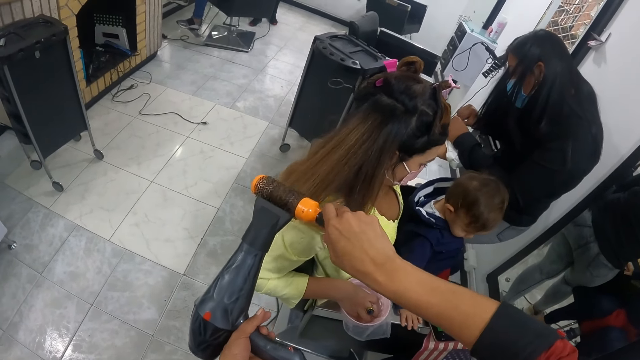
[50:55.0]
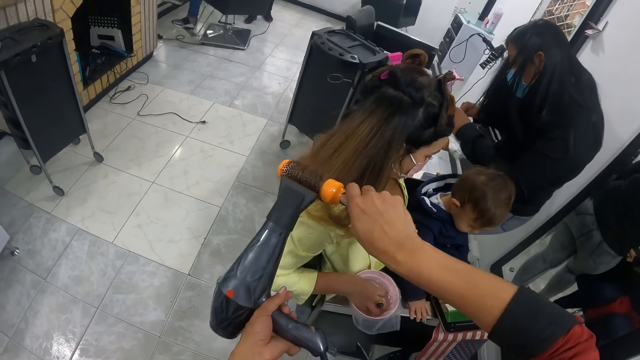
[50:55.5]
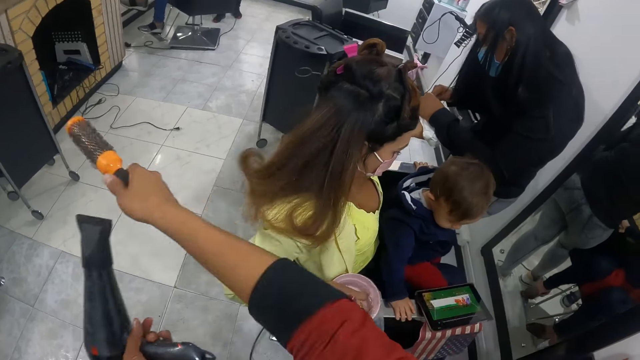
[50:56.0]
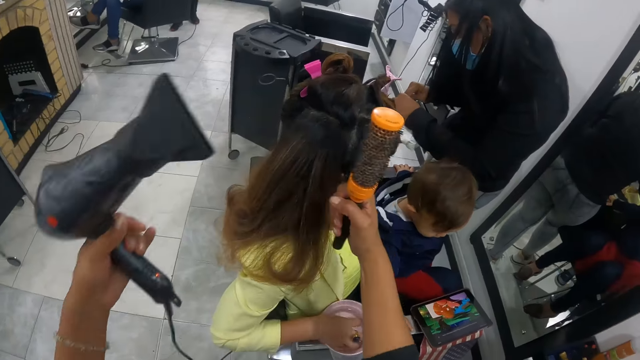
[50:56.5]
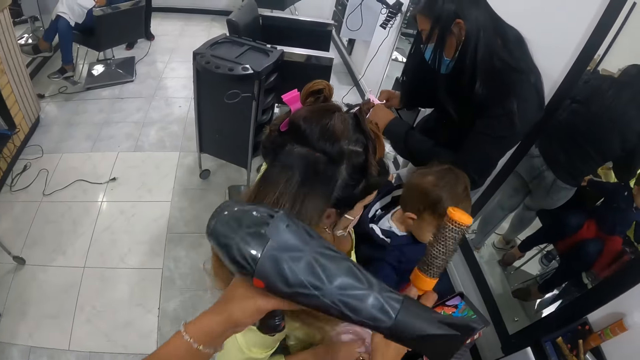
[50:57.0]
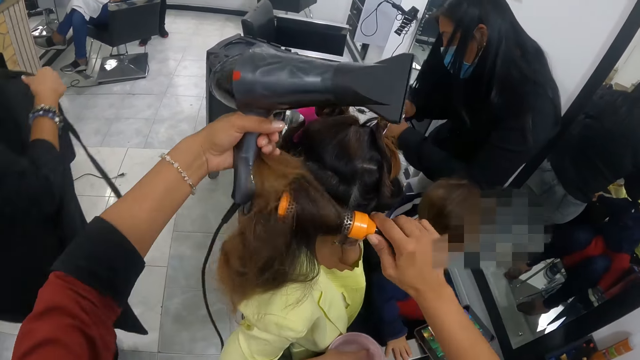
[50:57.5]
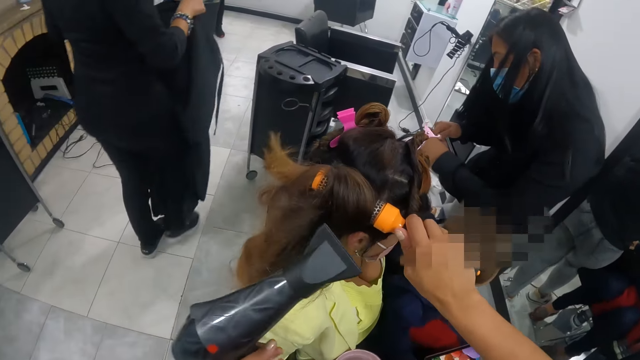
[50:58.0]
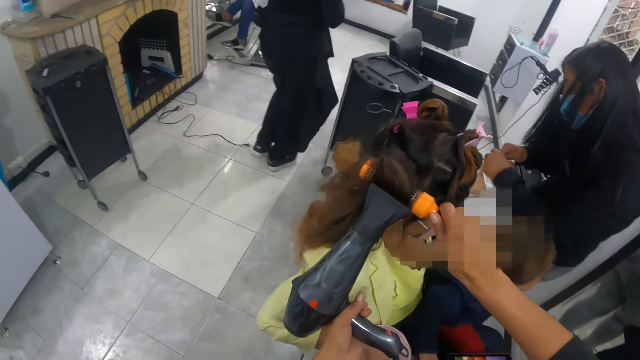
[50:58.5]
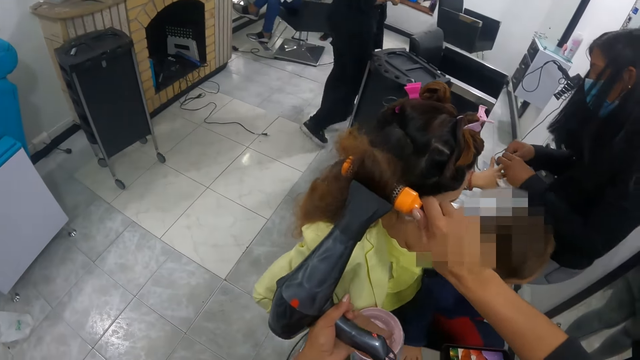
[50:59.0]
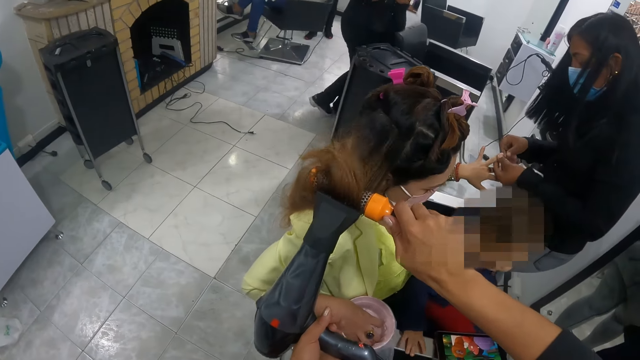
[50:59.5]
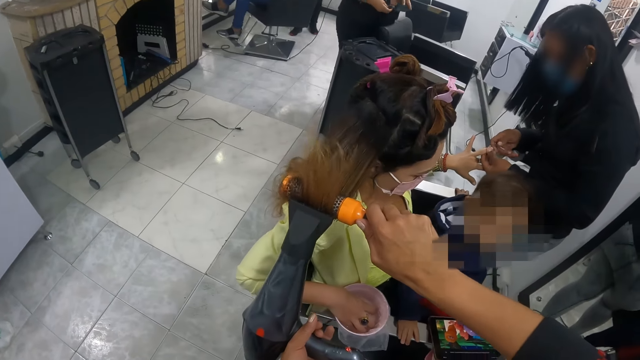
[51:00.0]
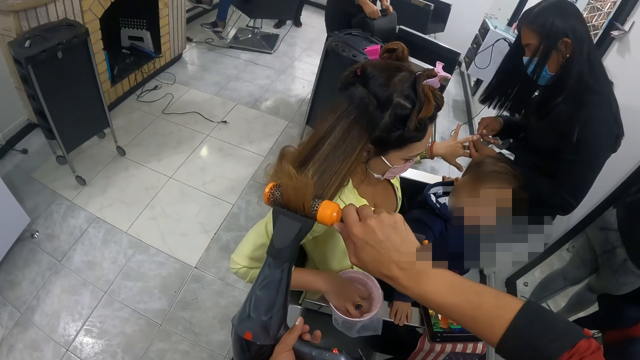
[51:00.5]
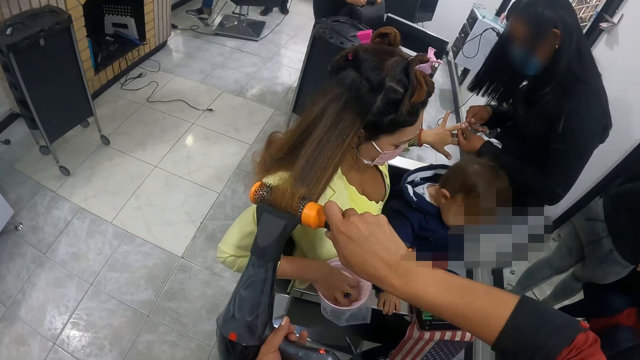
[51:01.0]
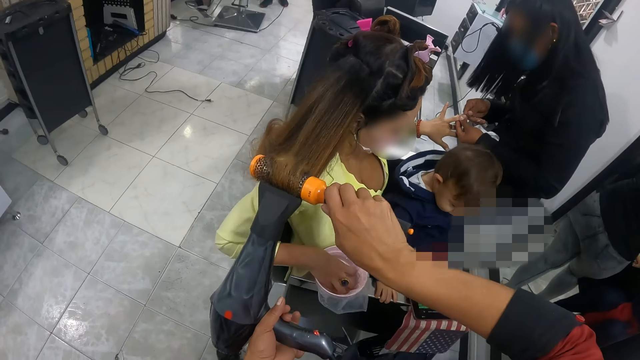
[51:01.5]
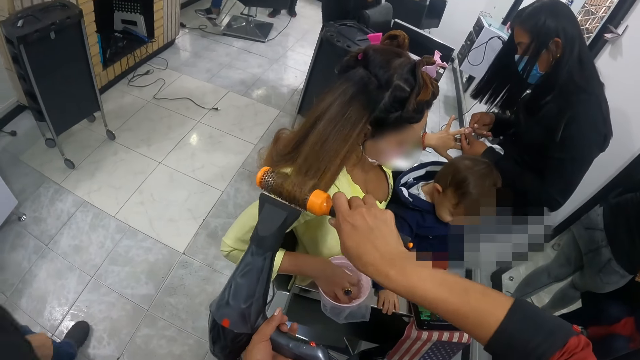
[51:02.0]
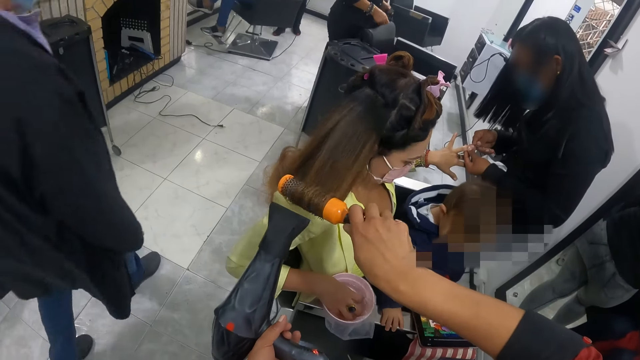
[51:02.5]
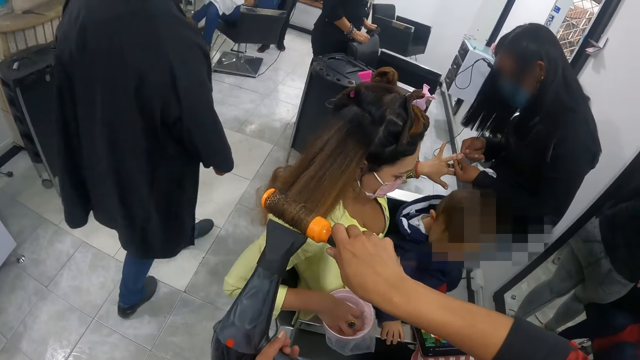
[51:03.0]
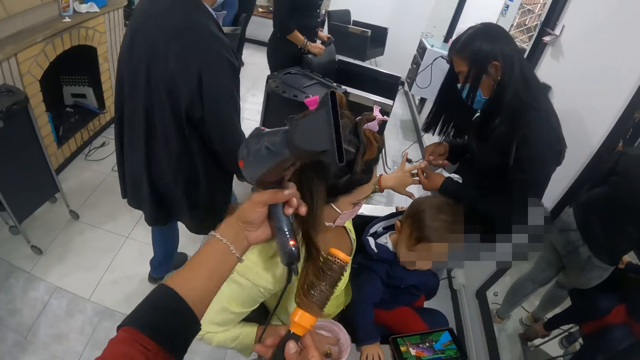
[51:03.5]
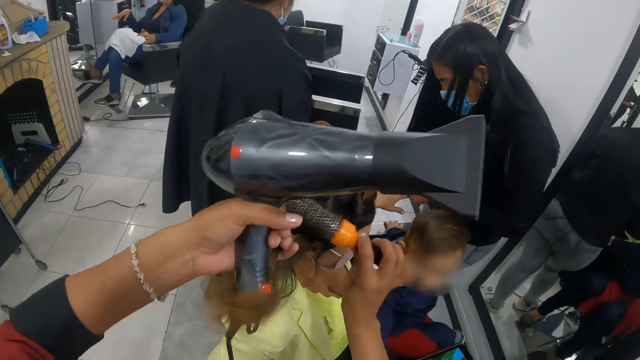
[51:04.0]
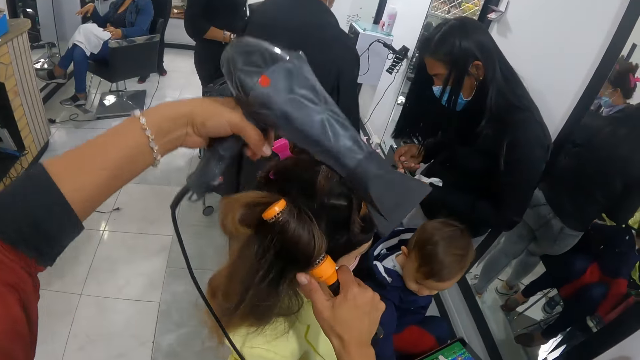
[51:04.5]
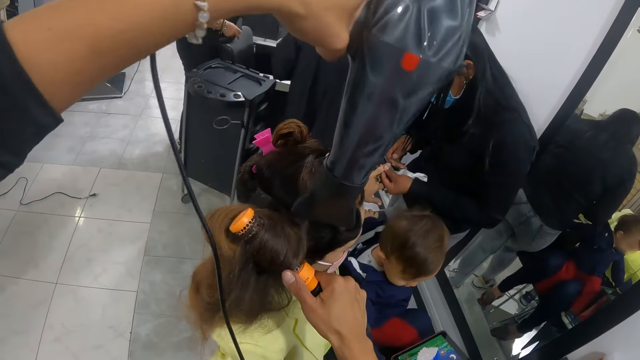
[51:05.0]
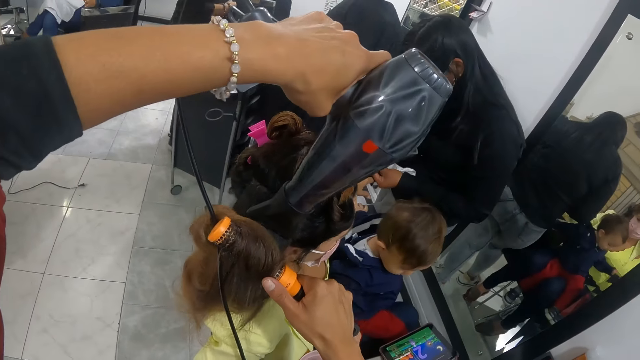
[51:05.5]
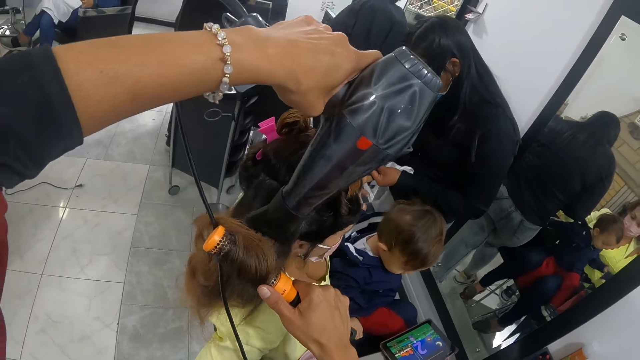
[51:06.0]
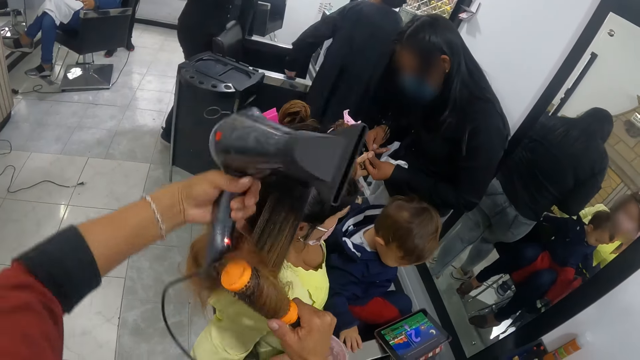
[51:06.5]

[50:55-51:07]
The camera wearer carries the woman's hair with both hands. She puts the hair on the blow brush with her left hand. She dries the woman's hair with the blow dryer in her left hand. She rolls the hair into the blow brush in her right hand. She holds the woman's hair with her left pinky finger. She puts the hair on the blow brush with her left hand. A person makes the woman's nails. The camera wearer dries the woman's hair with the blow dryer in her left hand.

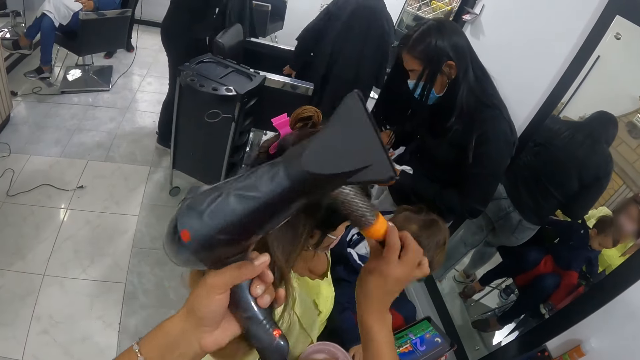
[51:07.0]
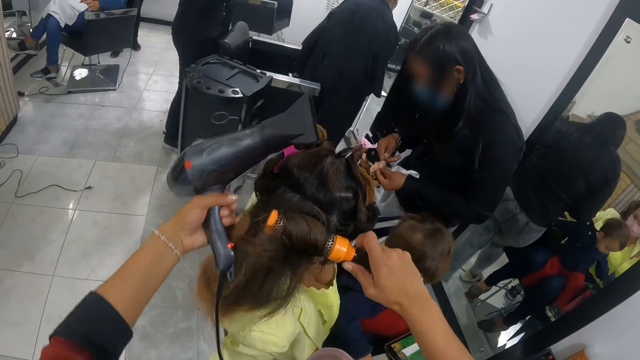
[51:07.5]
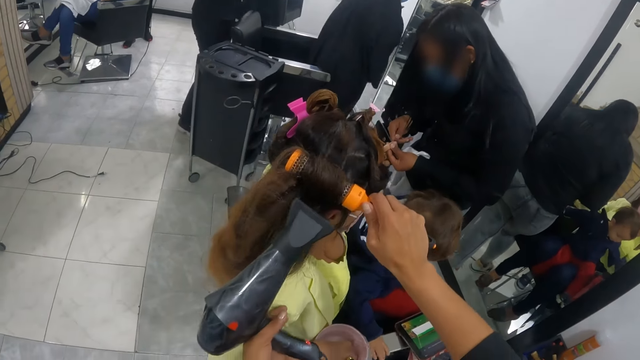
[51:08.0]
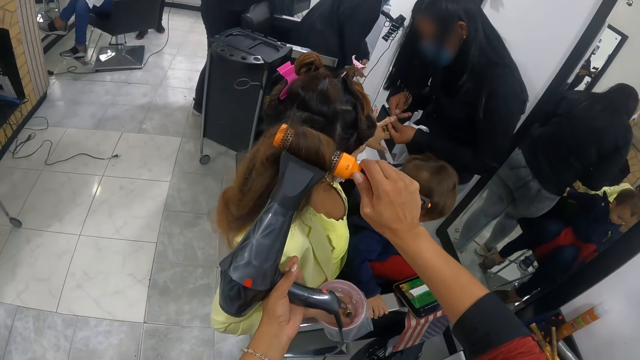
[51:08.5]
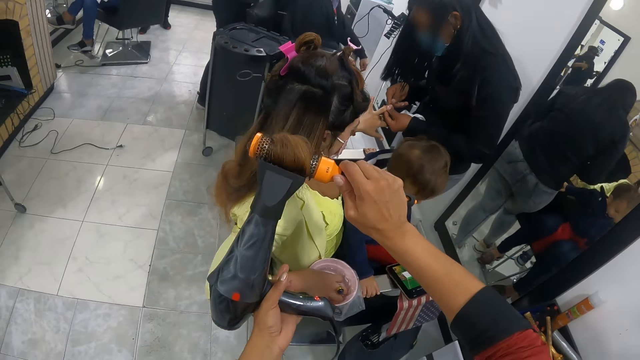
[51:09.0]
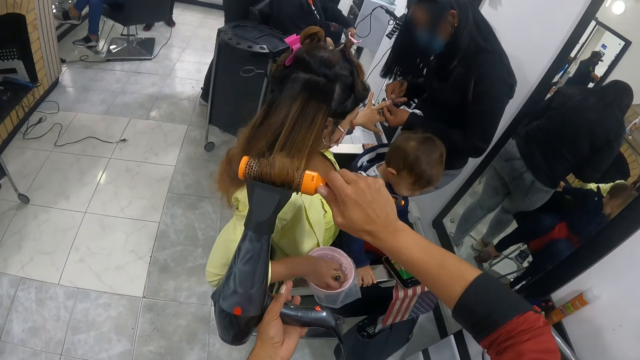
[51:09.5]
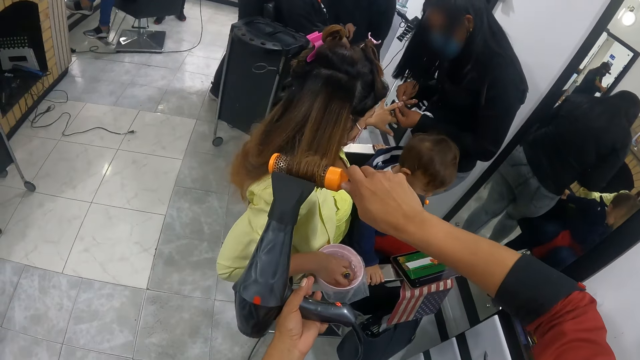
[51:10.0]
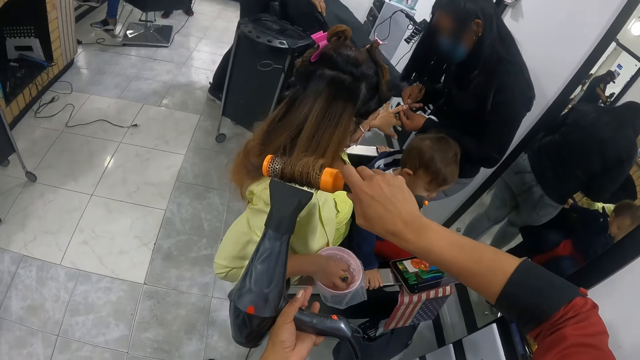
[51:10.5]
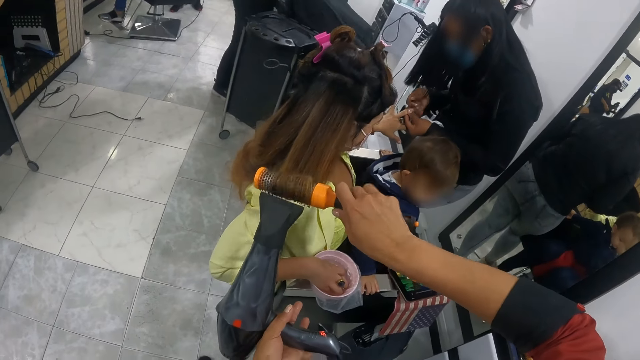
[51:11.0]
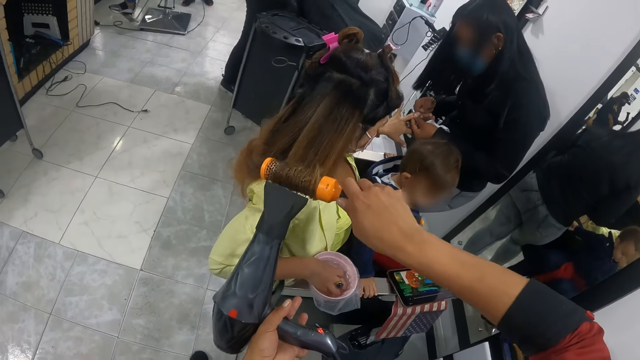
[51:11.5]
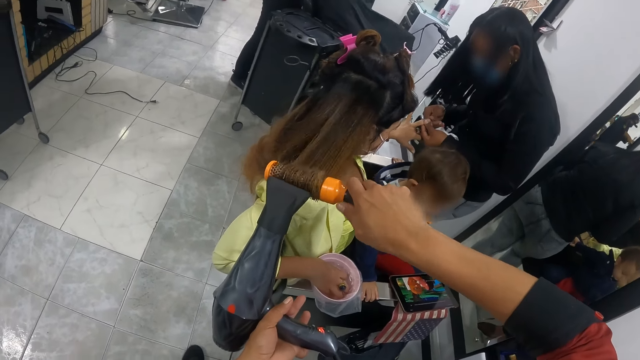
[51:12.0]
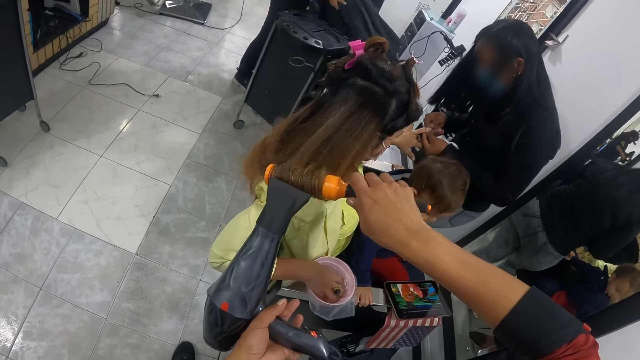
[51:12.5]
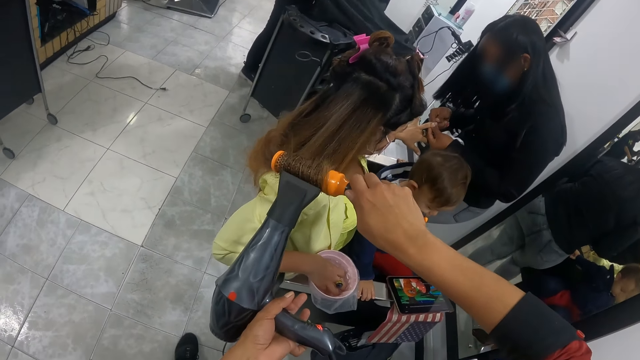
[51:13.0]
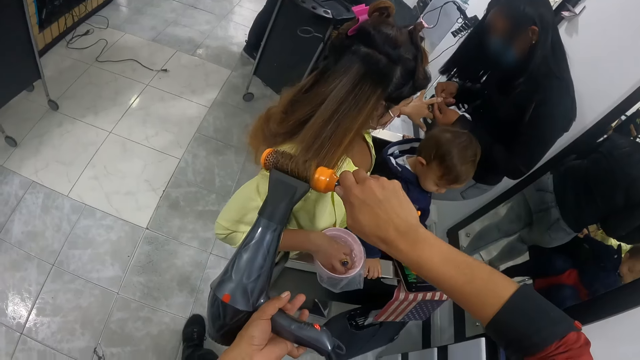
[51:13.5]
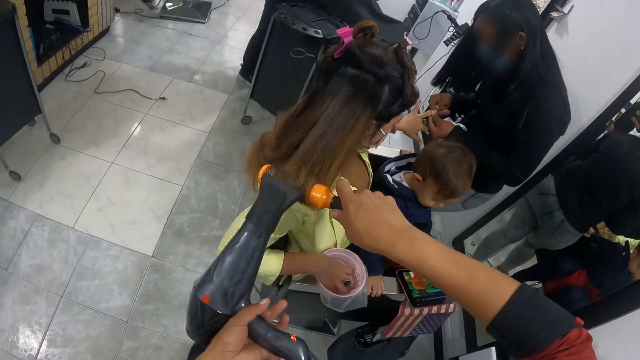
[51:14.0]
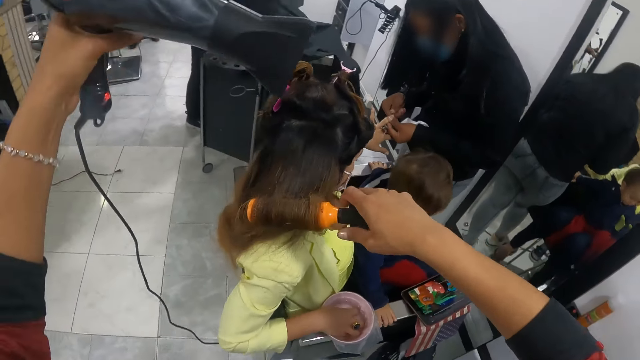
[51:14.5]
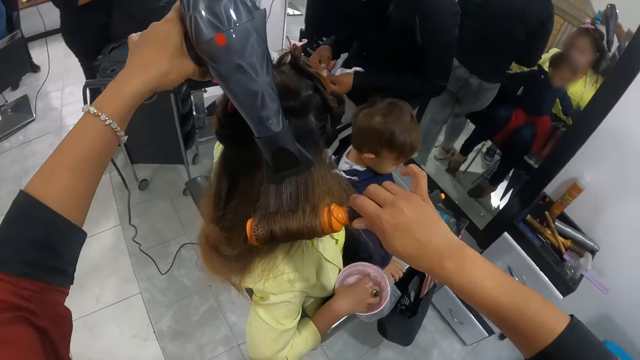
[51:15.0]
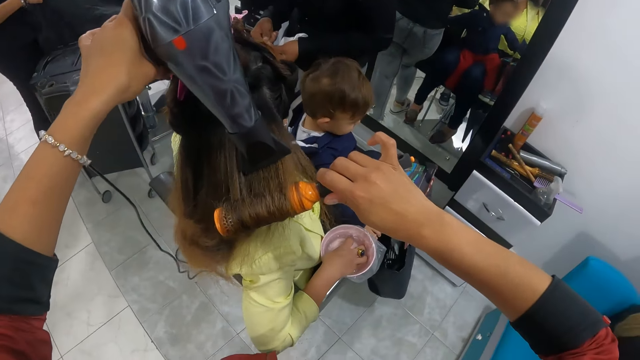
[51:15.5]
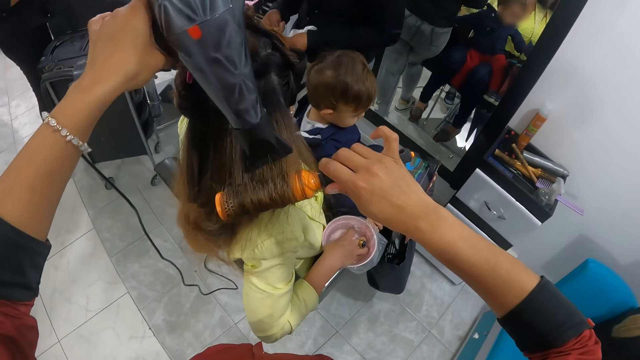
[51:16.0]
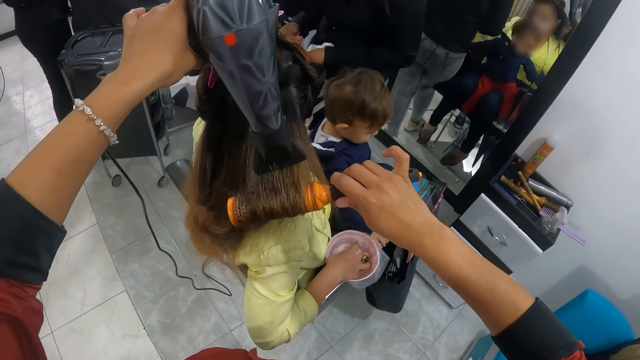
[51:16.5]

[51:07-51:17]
The camera wearer holds the woman's hair with her left pinky finger. She puts the hair on the blow brush with her left hand. She holds the woman's hair with her left pinky finger. A person sits on the chair. The camera wearer rolls the hair into the blow brush in her right hand. She dries the woman's hair with the blow dryer in her left hand. Another person covers the first person with a towel. The camera wearer straightens the woman's hair. Another person makes the woman's nails. The camera wearer rolls the hair into the blow brush in her right hand. She dries the woman's hair with the blow dryer in her left hand. She rolls the hair into the blow brush in her right hand. She dries the woman's hair with the blow dryer in her left hand. She rolls the hair into the blow brush in her right hand. She dries the woman's hair with the blow dryer in her left hand. She rolls the hair into the blow brush in her right hand. She dries the woman's hair with the blow dryer in her left hand.
